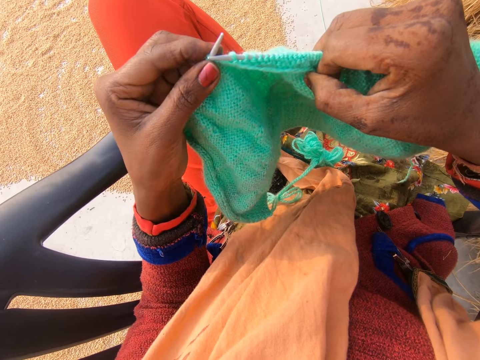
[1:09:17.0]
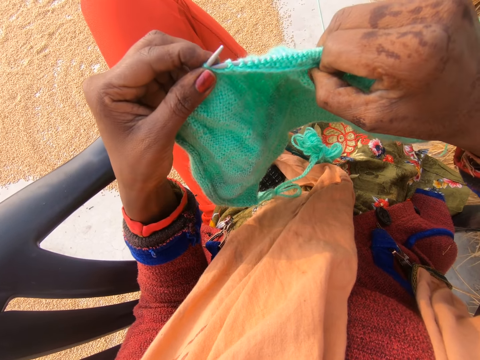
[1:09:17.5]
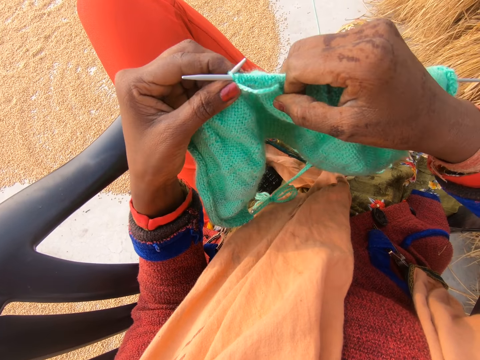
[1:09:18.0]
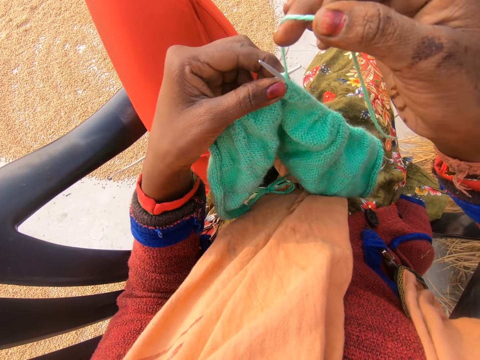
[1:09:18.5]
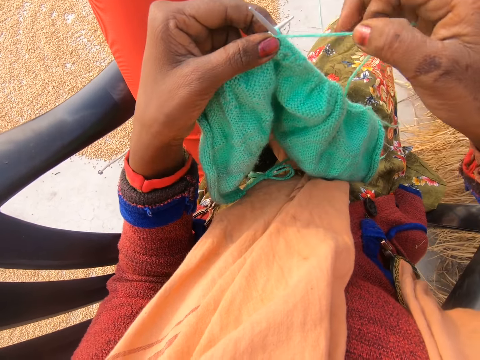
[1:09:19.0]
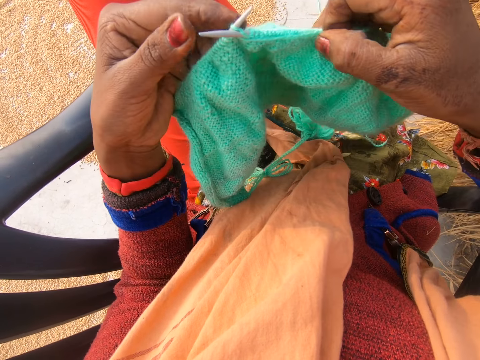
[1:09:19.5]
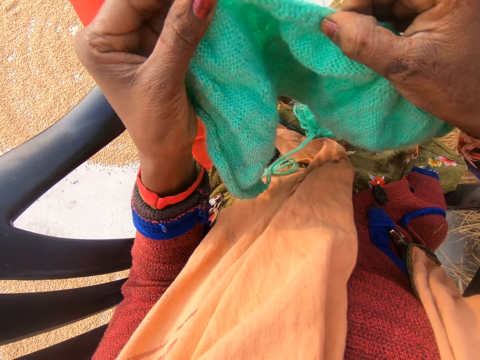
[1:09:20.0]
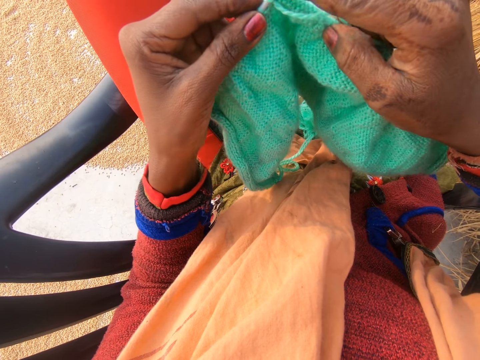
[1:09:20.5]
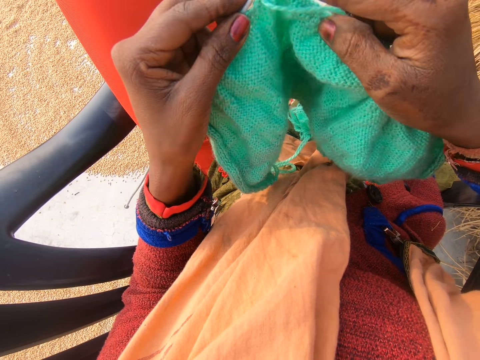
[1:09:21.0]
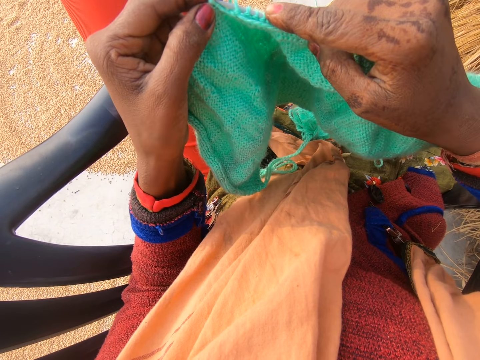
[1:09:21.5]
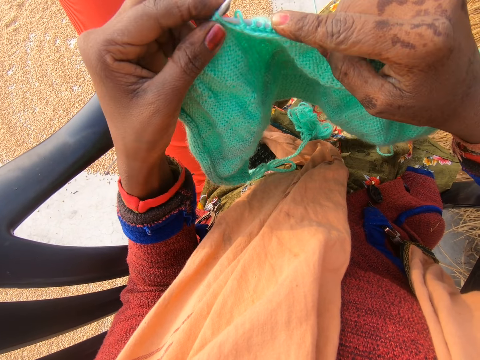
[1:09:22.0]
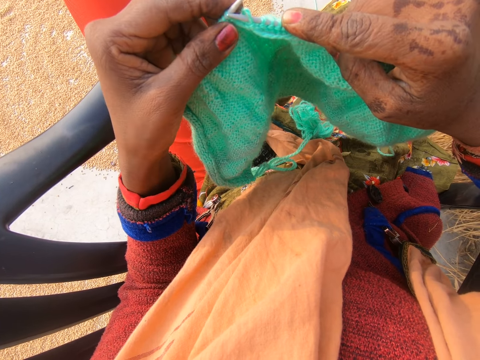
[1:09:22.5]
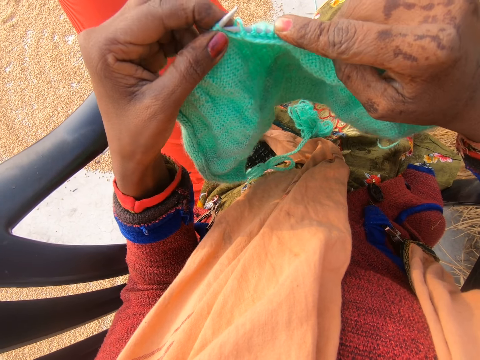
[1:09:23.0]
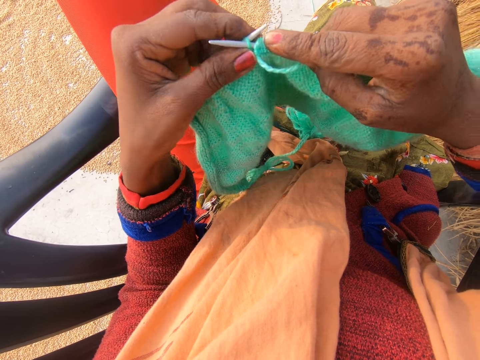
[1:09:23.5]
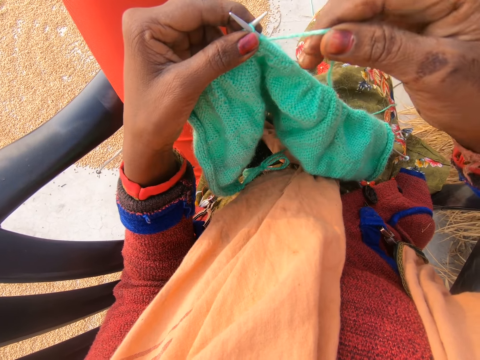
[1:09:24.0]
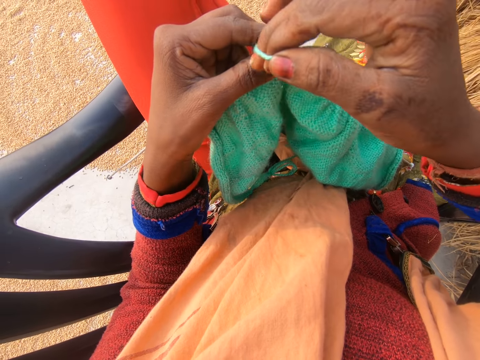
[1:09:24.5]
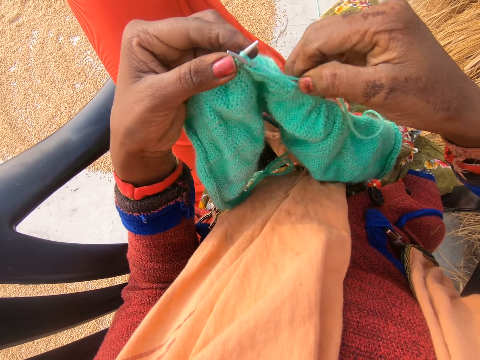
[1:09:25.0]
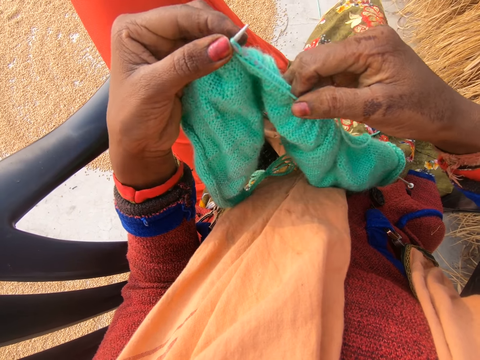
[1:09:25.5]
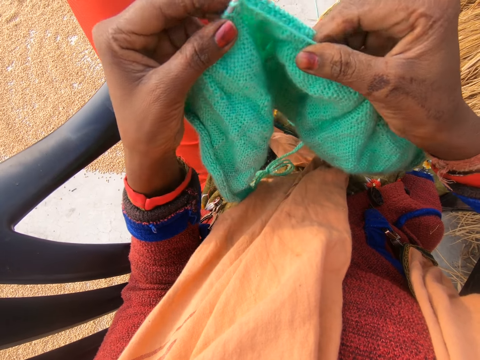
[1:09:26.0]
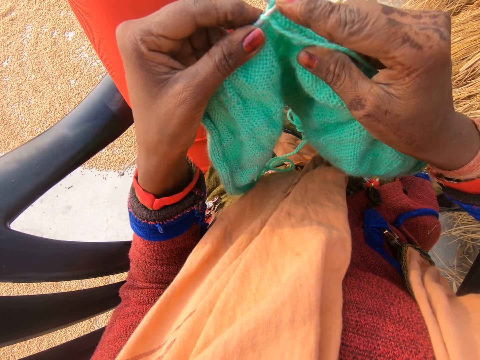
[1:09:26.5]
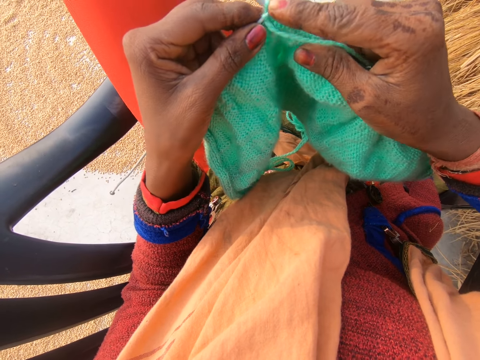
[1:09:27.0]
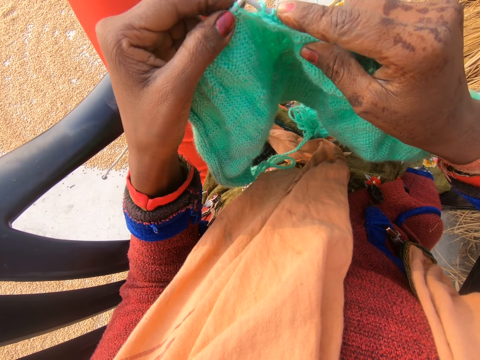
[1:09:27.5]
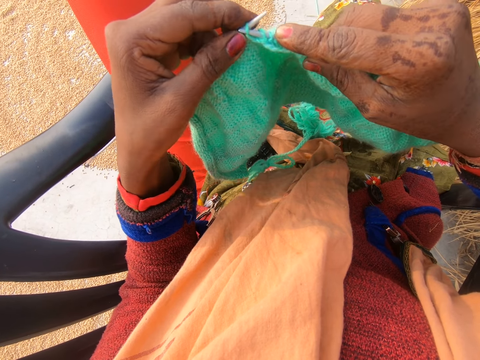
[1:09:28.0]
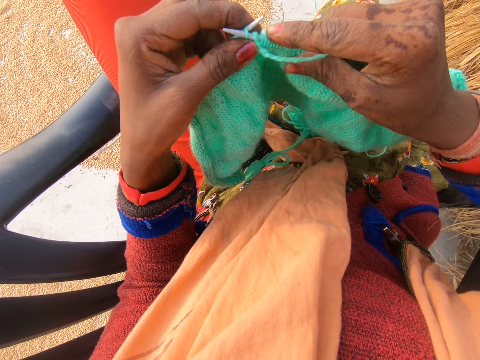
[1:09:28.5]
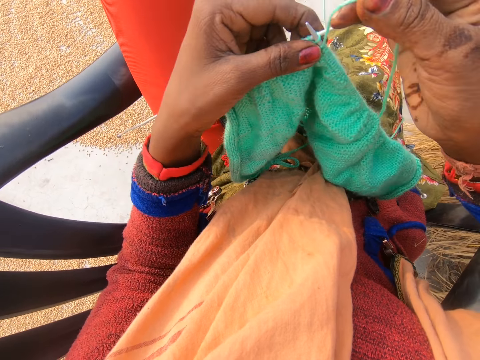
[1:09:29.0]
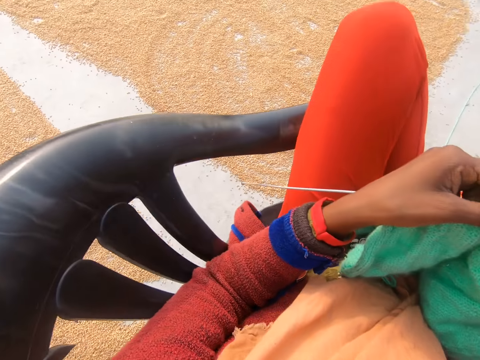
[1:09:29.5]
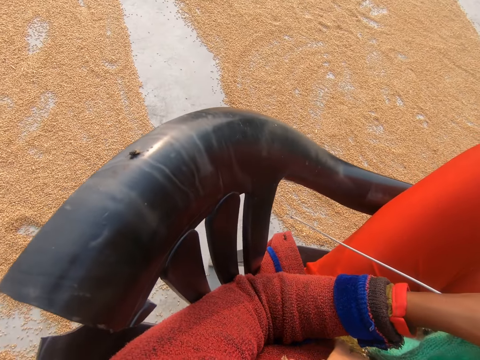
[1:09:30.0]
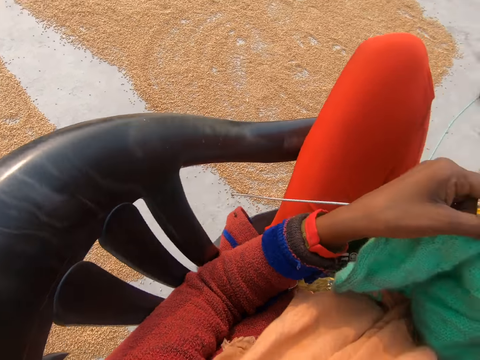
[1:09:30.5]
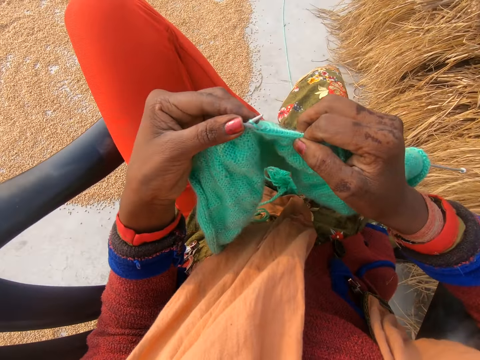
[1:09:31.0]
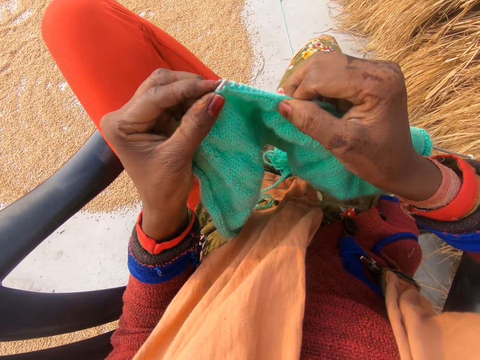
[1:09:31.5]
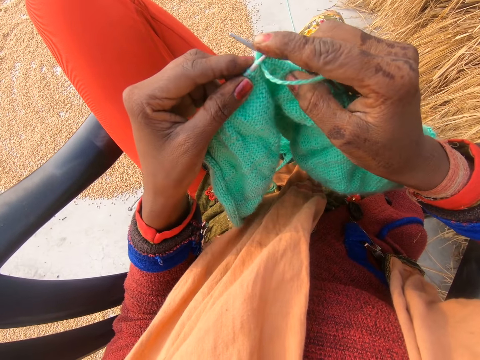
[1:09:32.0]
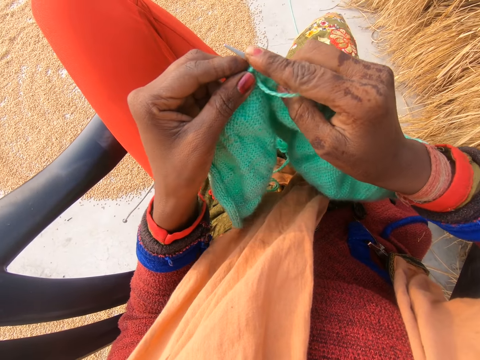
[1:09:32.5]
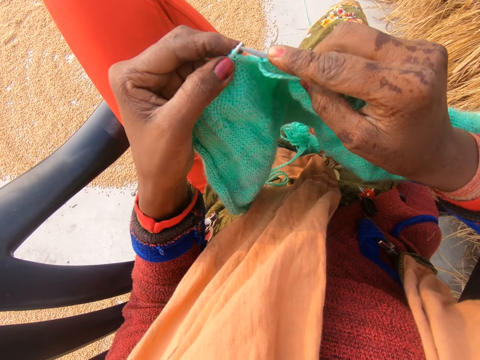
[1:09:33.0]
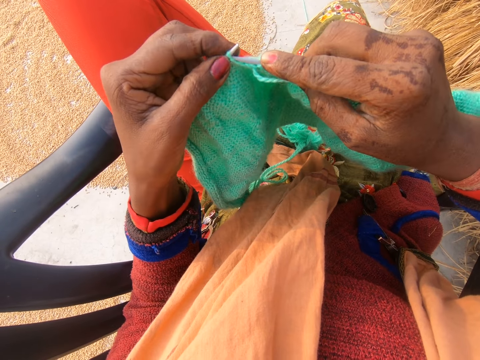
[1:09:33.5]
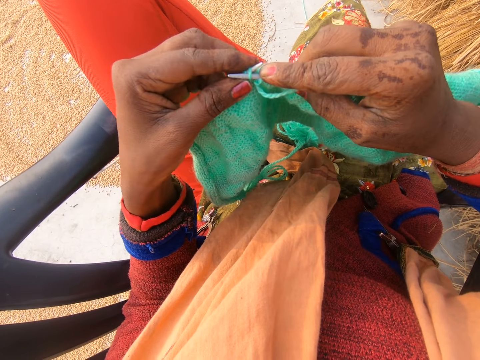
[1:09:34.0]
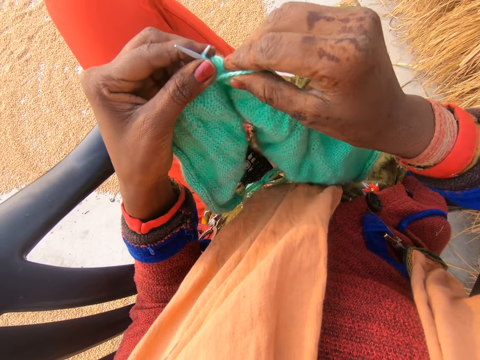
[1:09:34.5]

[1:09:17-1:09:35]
The camera wearer rotates the knitting thread around the knitting needle. She knits a fabric with knitting needles. She presses the knitting needle with a finger. She knits the fabric with the knitting needles. She rotates the knitting thread around the knitting needle. She knits the fabric with the knitting needles. She presses the knitting needle with a finger. She knits the fabric with the knitting needles. She rotates the knitting thread around the knitting needle. She looks towards her left side. She crochets with the yarn in her hand with the crochet hook. She presses the knitting needle with a finger. She knits the fabric with the knitting needles.

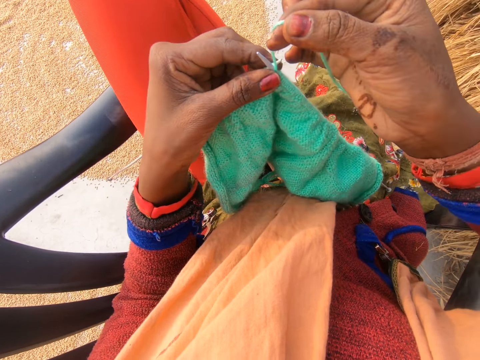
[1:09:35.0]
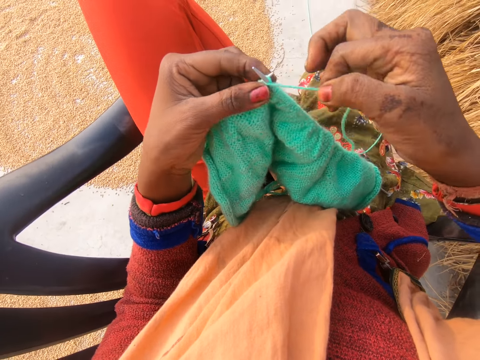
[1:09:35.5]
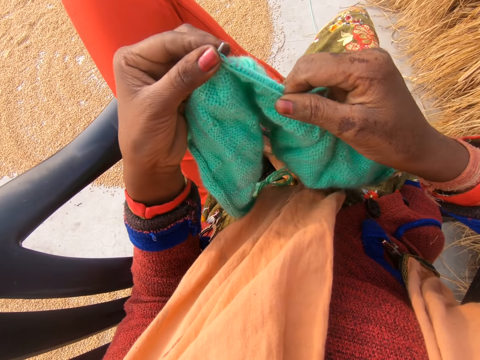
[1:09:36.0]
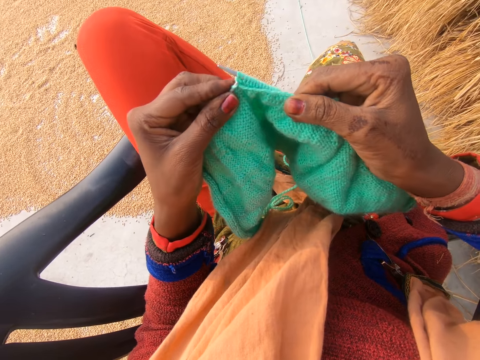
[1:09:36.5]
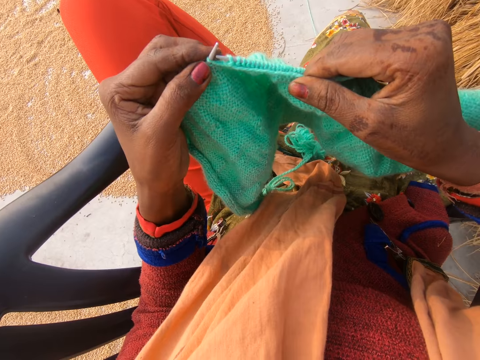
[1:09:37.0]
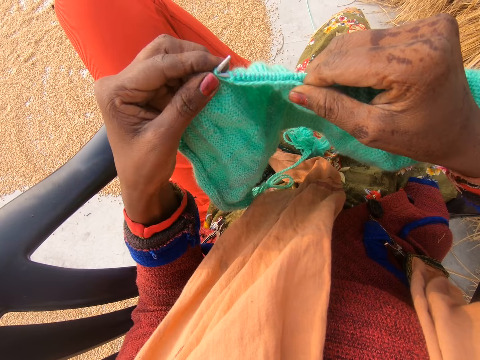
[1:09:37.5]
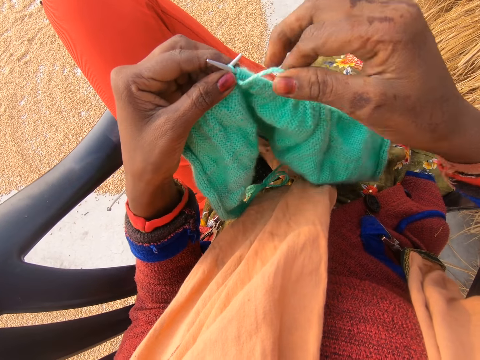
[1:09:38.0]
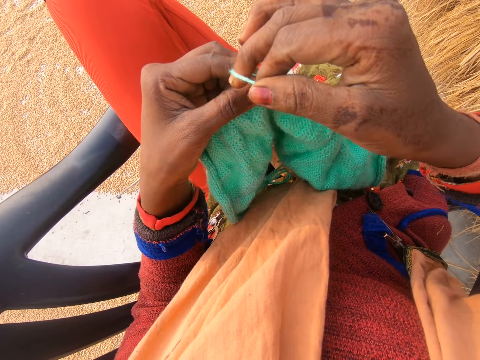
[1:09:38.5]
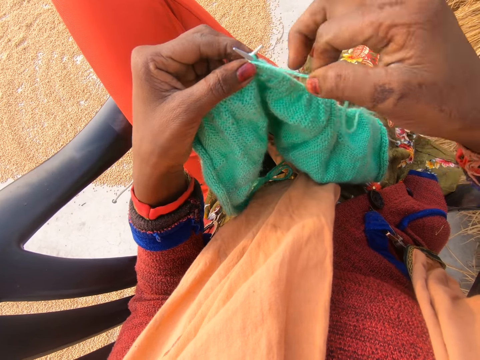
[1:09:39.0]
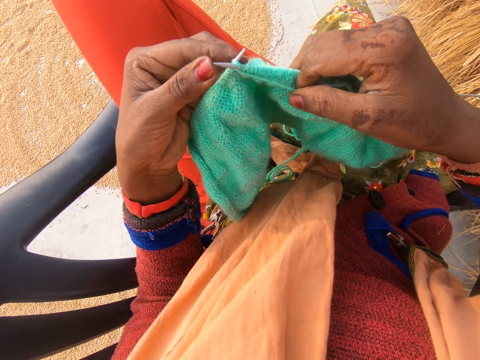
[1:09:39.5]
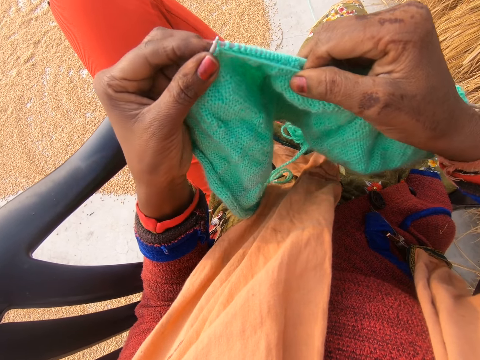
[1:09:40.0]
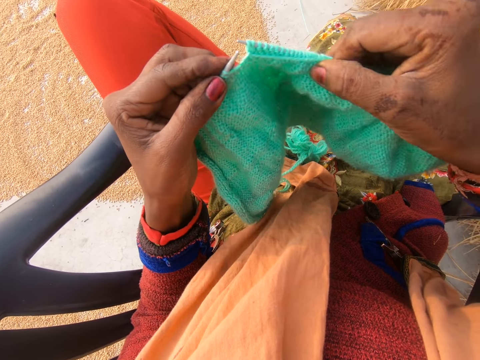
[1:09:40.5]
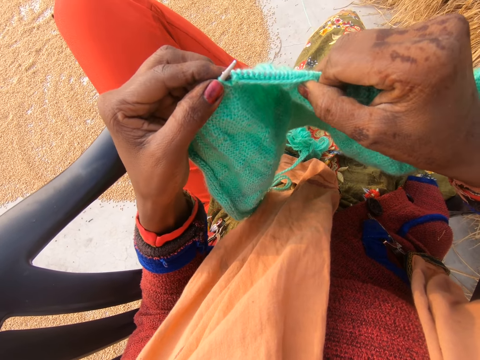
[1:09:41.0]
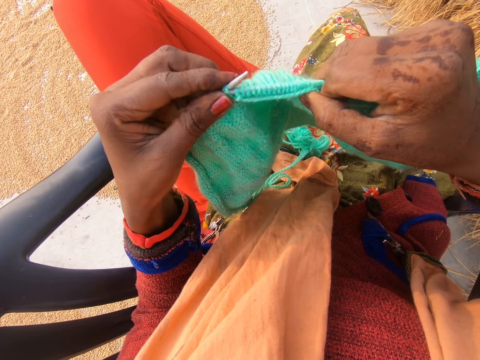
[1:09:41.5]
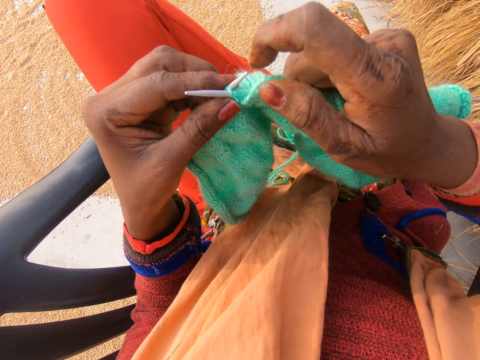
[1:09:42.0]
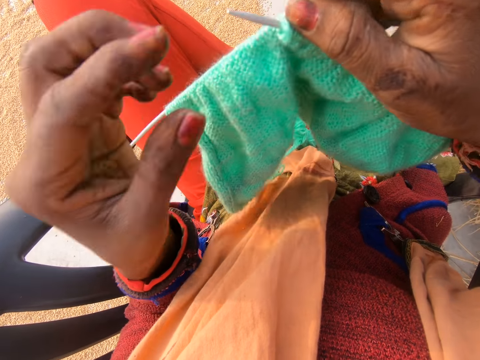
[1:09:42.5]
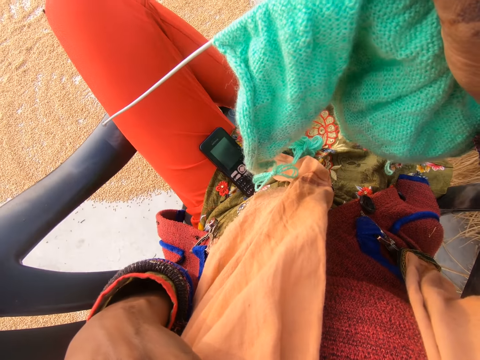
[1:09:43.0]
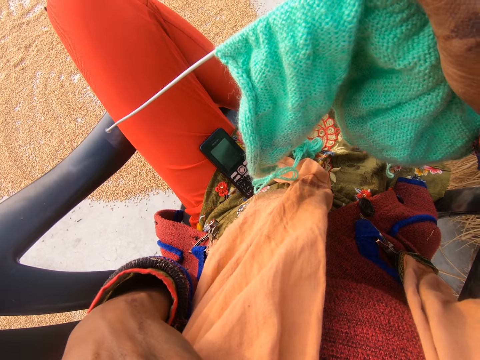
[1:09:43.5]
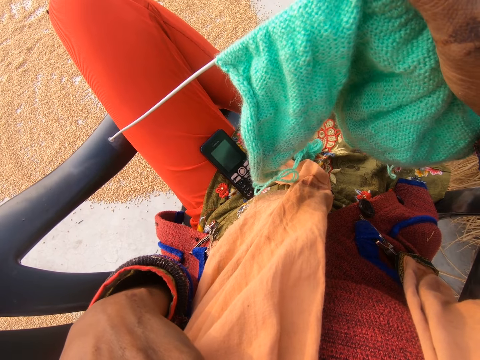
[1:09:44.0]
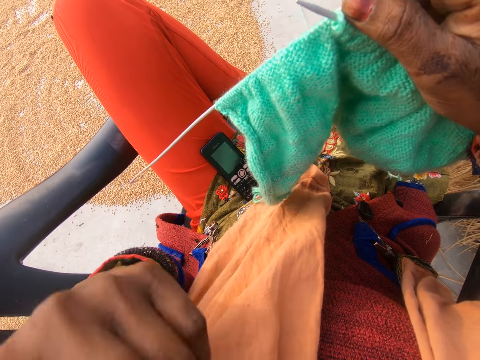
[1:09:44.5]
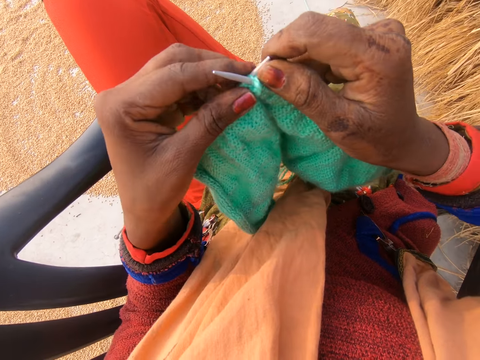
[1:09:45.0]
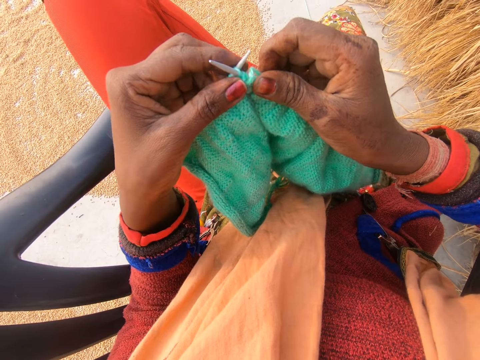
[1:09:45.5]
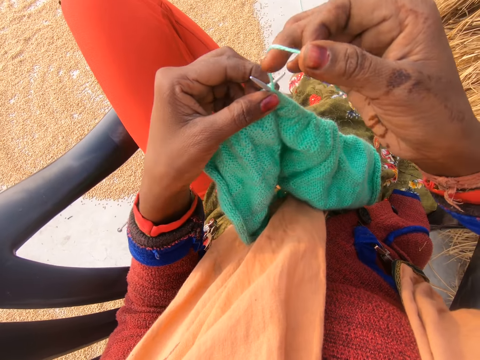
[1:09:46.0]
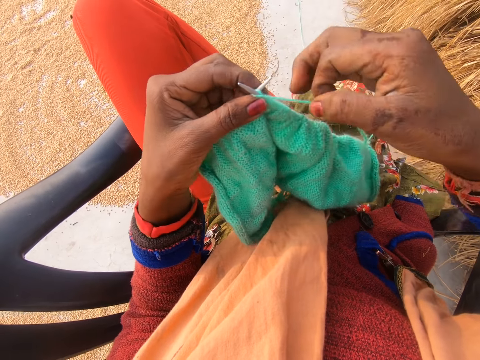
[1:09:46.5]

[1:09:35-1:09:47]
The camera wearer rotates the knitting thread around the knitting needle. She knits a fabric with knitting needles. She rotates the knitting thread around the knitting needle. She knits the fabric with the knitting needles. She moves the fabric upwards. She adjusts her face with her left hand. She holds the fabric. She rotates the knitting thread around the knitting needle. She crochets with the yarn in her hand with the crochet hook.
